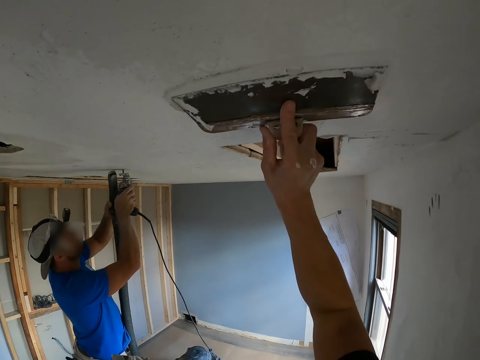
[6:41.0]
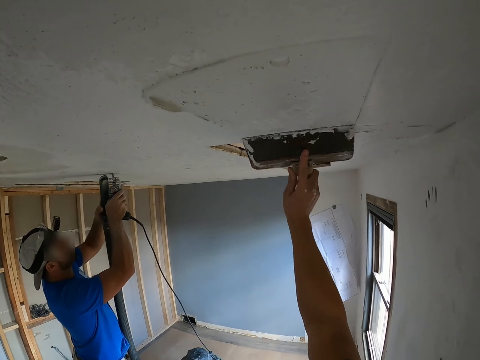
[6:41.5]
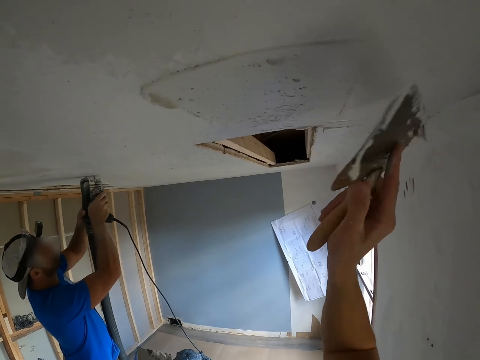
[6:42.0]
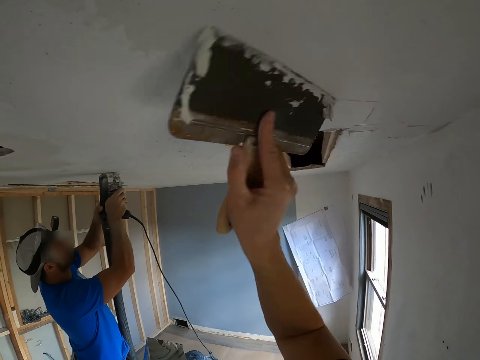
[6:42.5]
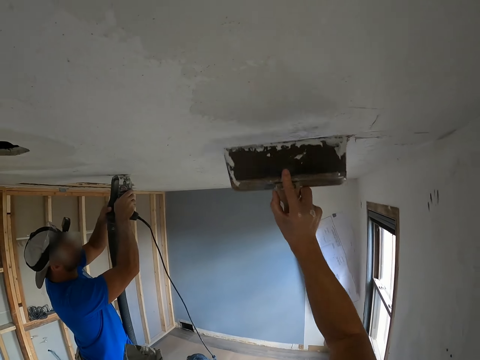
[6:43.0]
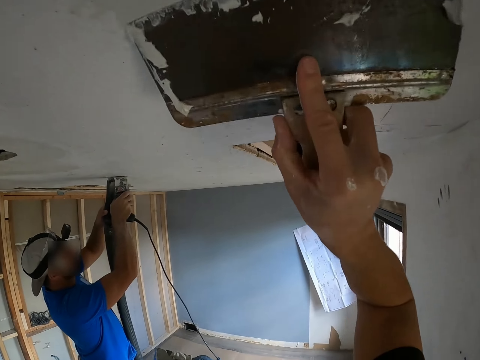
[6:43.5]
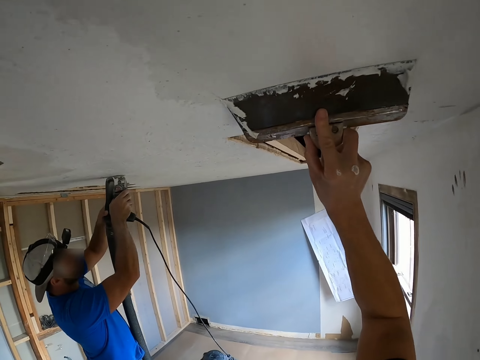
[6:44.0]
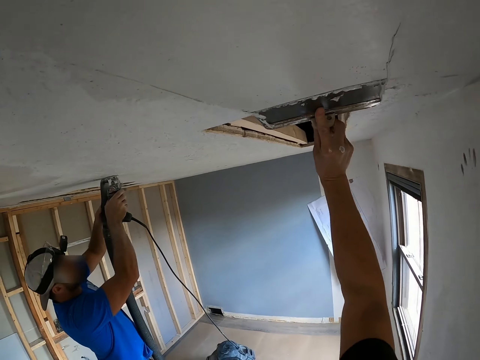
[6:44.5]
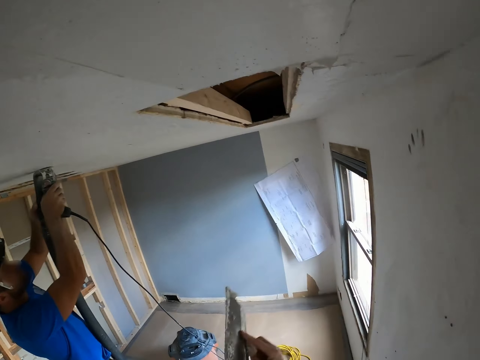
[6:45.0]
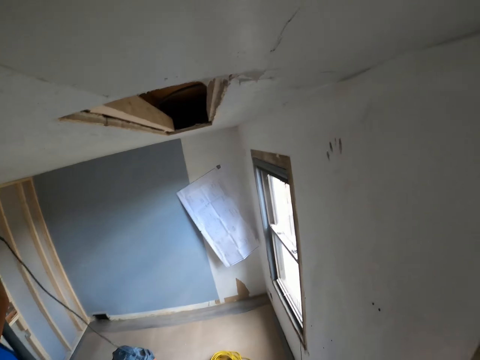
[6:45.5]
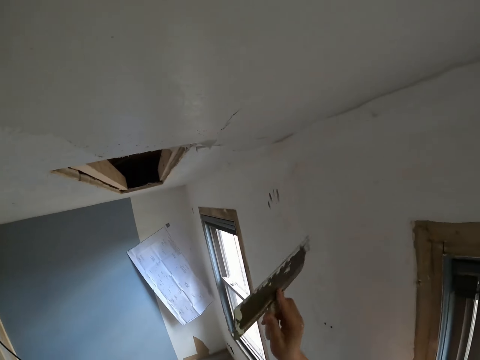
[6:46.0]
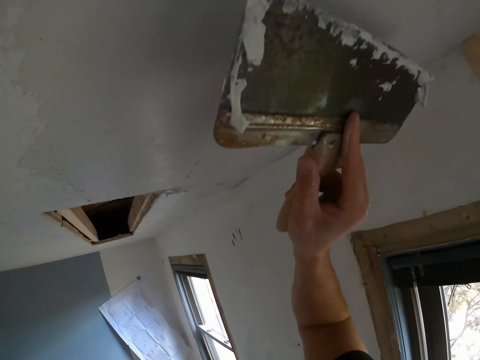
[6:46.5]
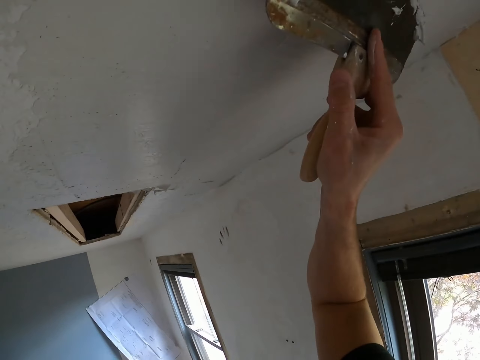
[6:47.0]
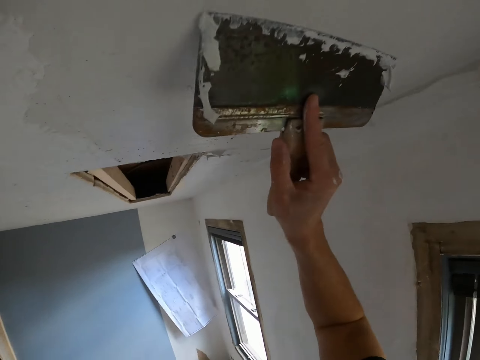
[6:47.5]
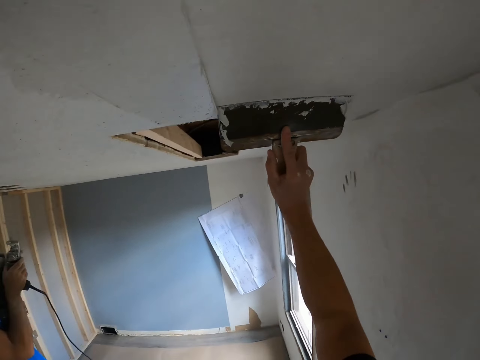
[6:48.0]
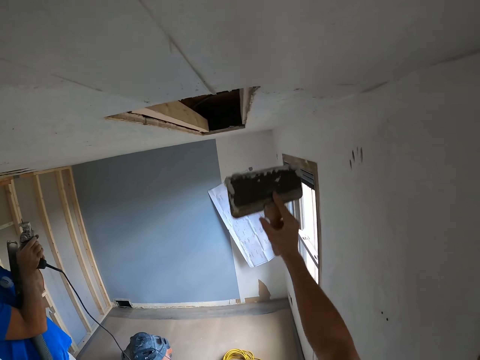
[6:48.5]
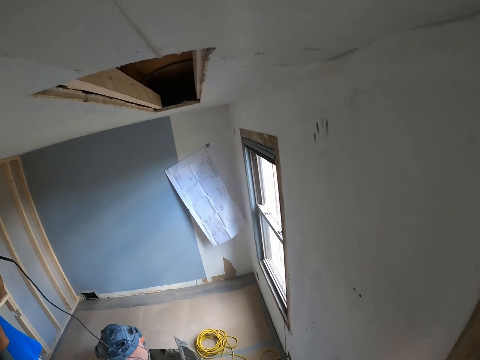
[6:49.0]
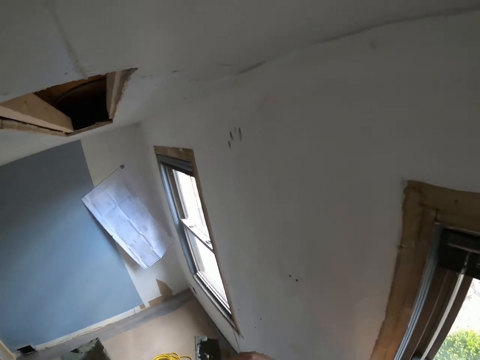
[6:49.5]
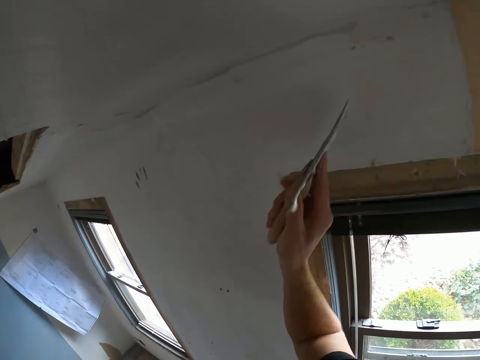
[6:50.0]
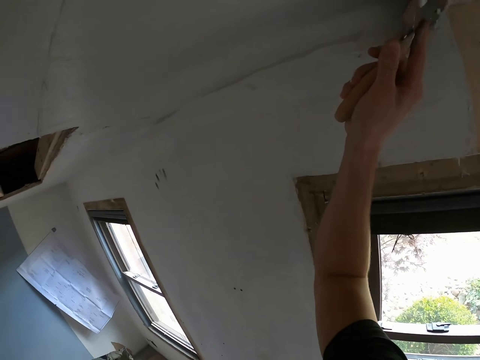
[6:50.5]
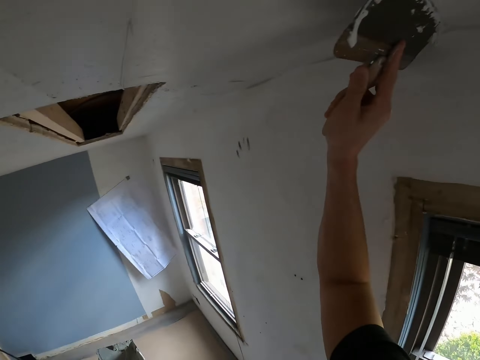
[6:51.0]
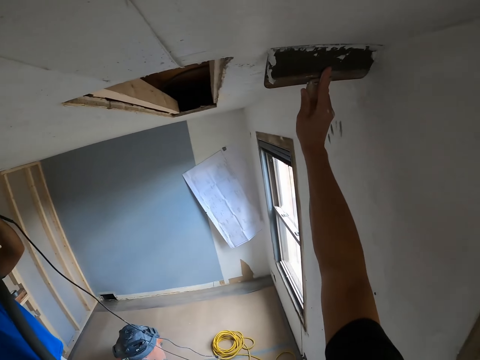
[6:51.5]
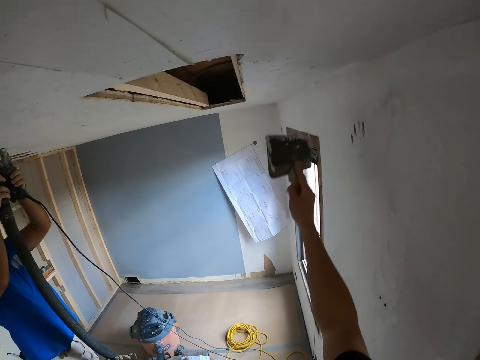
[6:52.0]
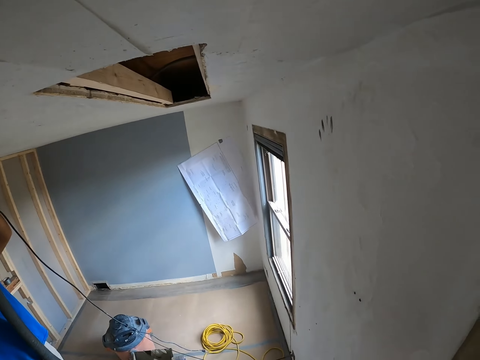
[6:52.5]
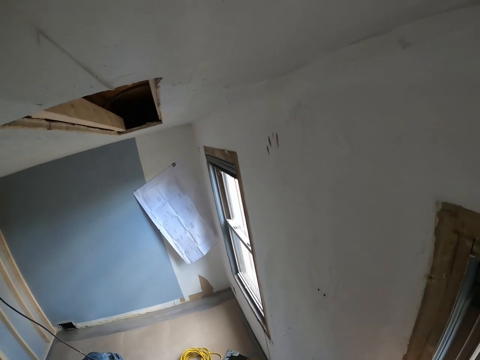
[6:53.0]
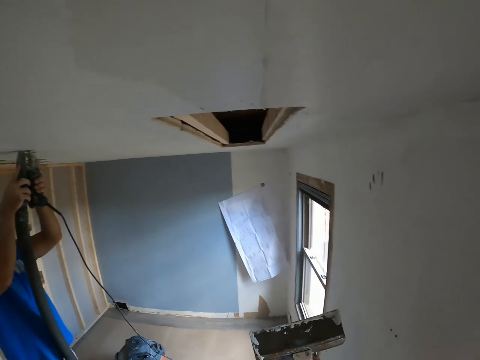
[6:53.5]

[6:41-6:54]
The camera wearer plasters the ceiling with a plastering spatula or brush. They look around. They paint the ceiling with the brush.

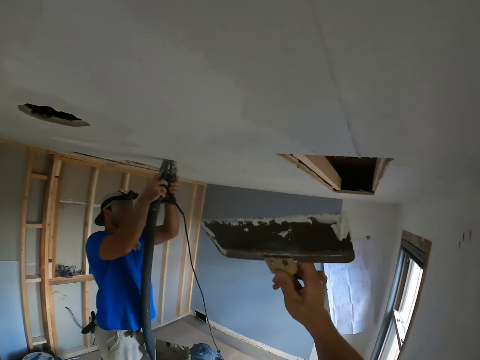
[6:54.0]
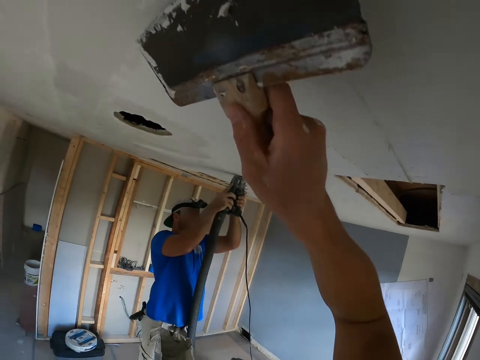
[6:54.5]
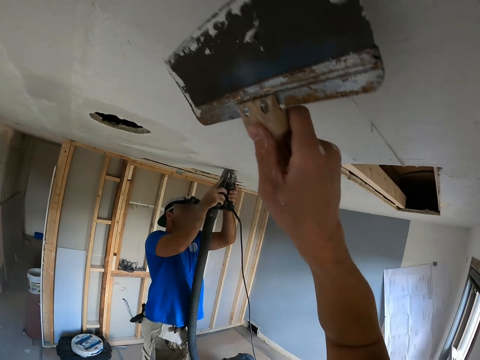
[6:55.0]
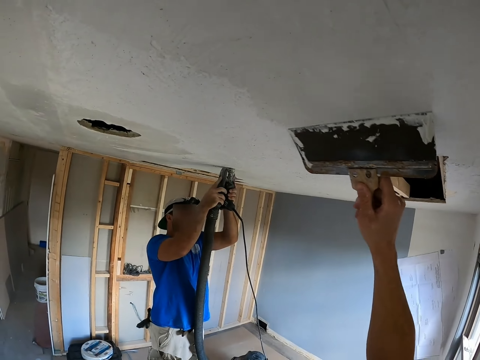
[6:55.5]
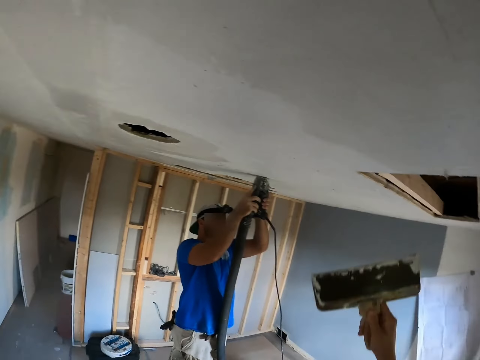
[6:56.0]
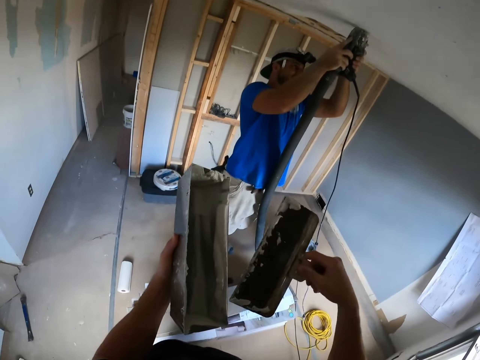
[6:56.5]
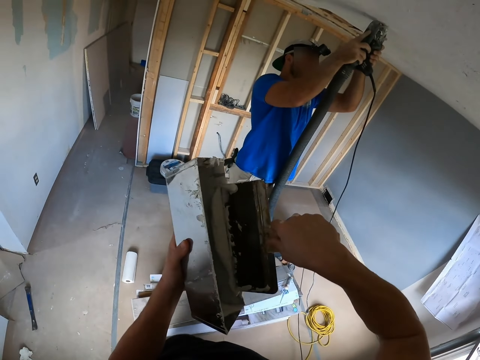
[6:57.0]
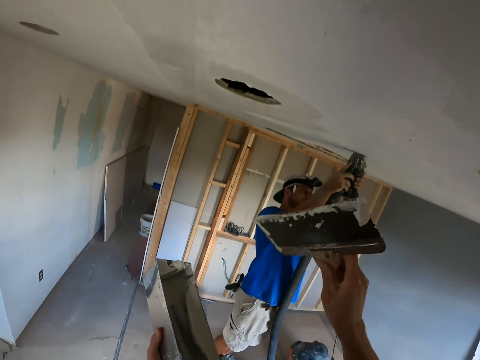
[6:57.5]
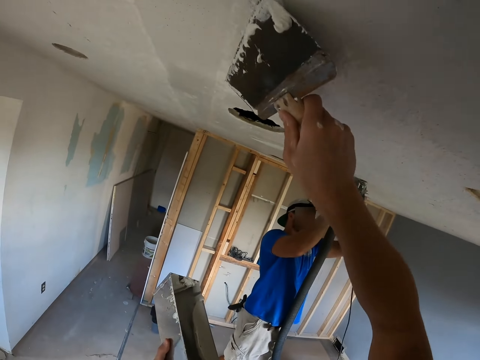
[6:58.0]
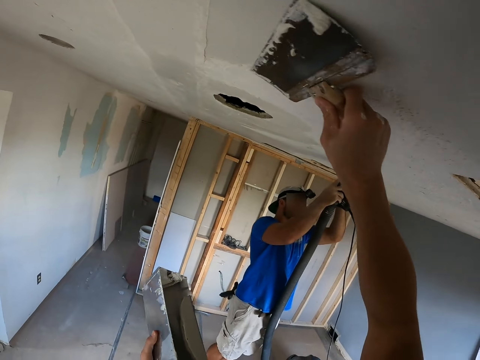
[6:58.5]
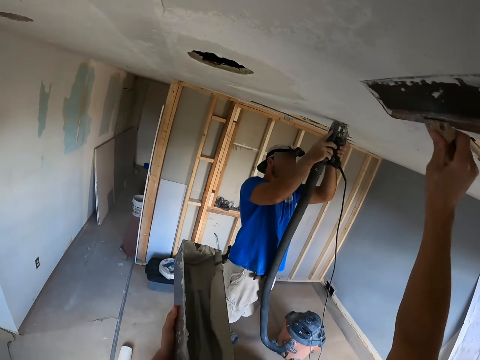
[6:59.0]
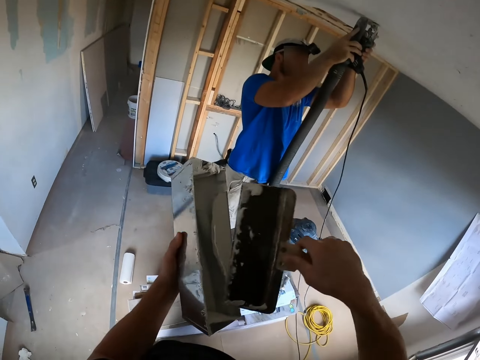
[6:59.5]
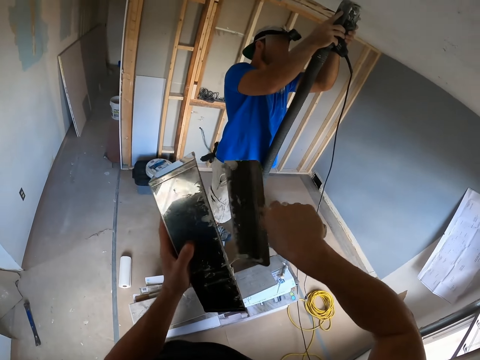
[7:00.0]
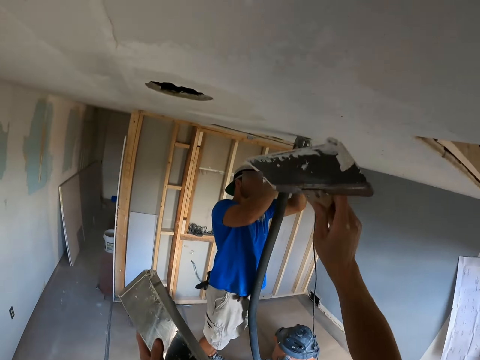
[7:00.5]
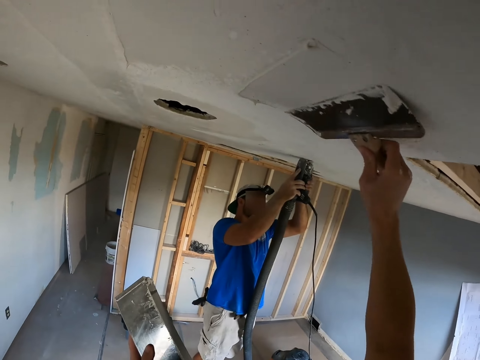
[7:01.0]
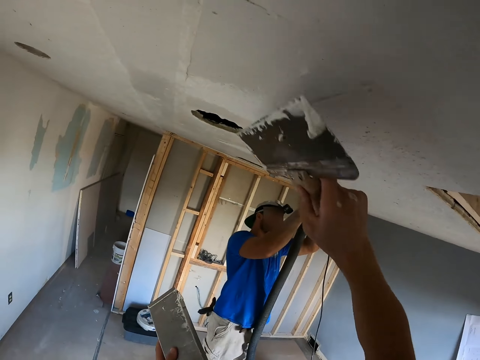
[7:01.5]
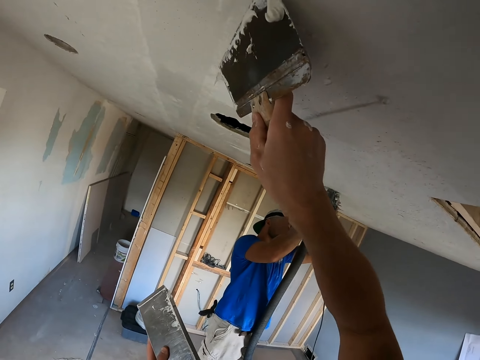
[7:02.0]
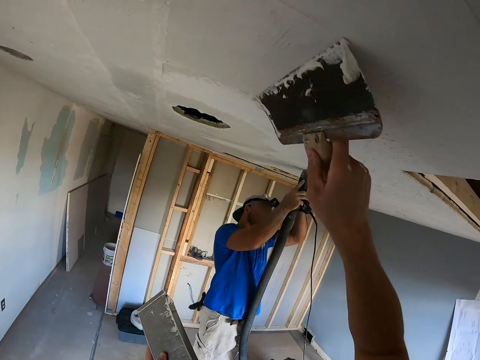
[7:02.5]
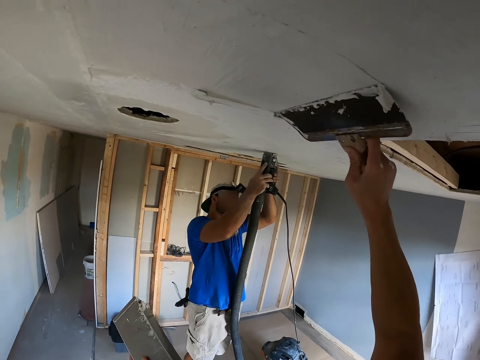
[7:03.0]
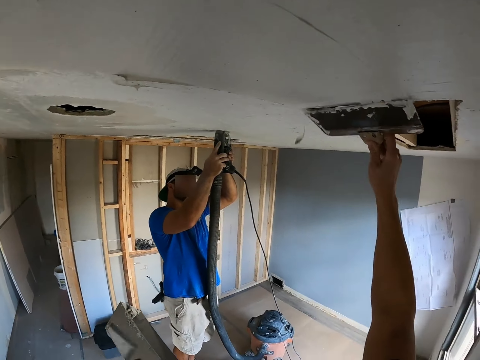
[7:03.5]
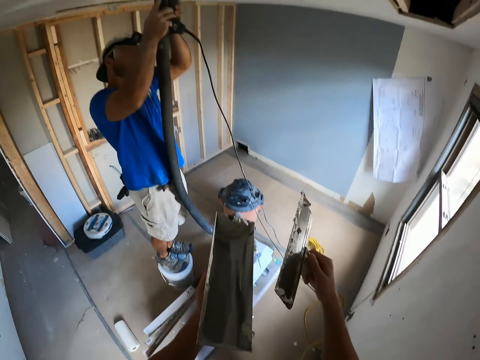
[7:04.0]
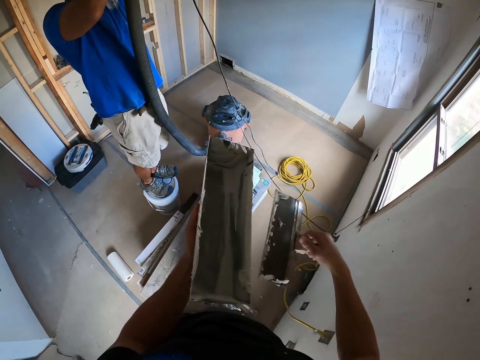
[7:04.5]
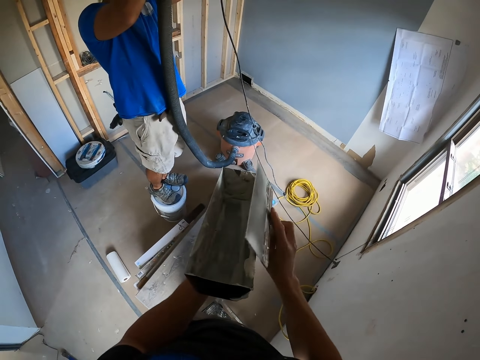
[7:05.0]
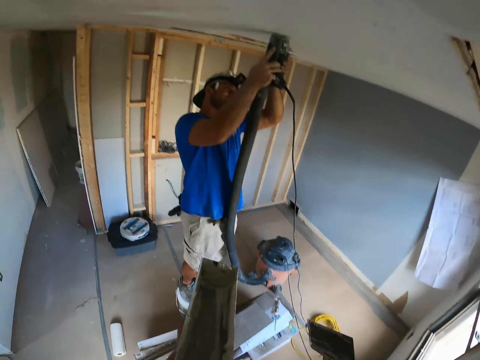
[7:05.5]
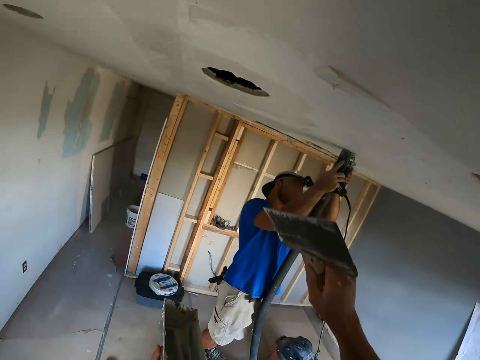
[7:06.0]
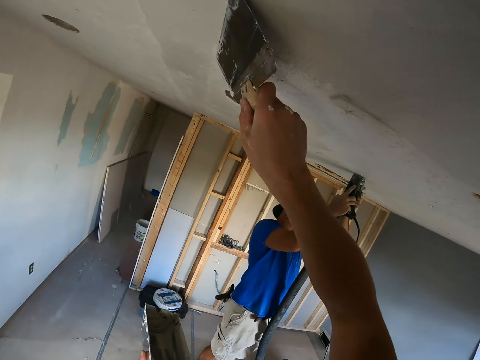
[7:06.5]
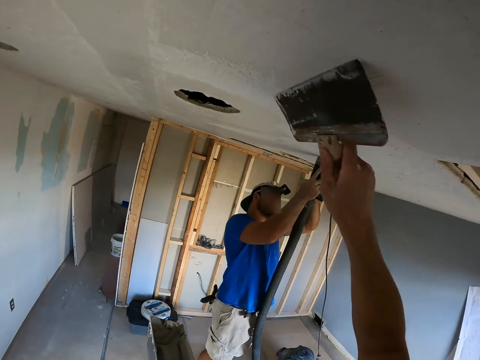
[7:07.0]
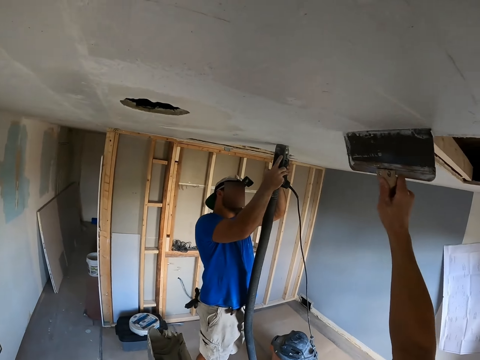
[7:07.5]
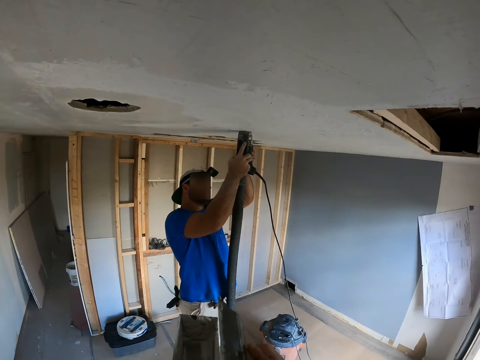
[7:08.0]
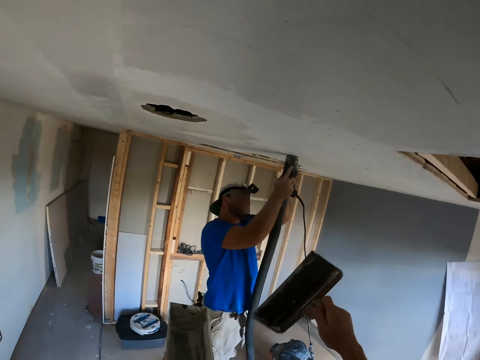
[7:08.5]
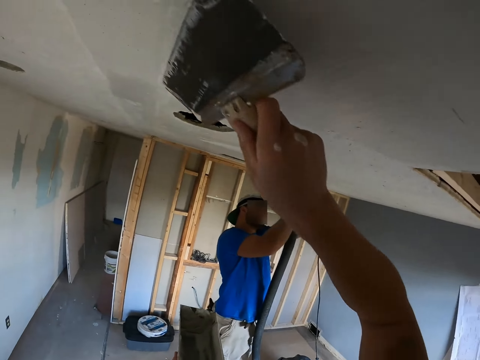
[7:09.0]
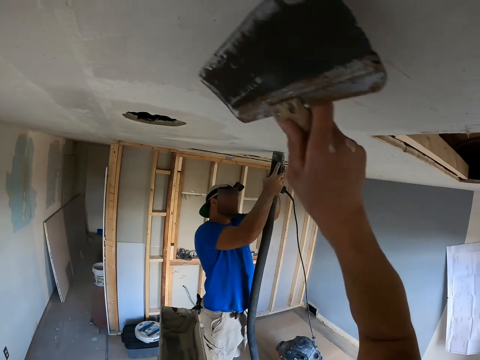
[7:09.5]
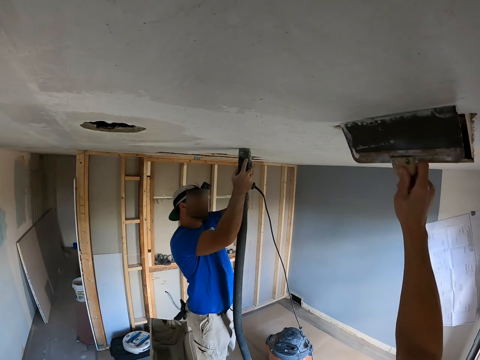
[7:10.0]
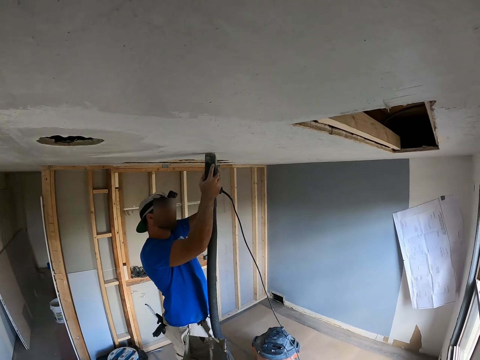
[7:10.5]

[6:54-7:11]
The camera wearer scoops the paint with a plastering spatula or brush in the container. They plaster the ceiling with the plastering spatula. A man blows the holes in the ceiling with a vacuum blower. The camera wearer scoops the paint with the plastering spatula. They plaster the ceiling with the plastering spatula. They remove excess paint from the spatula. They plaster the ceiling with the plastering spatula. They remove excess paint from the spatula.
